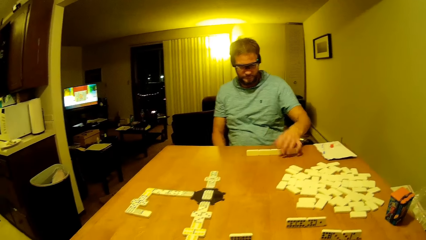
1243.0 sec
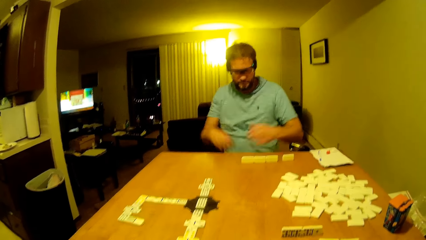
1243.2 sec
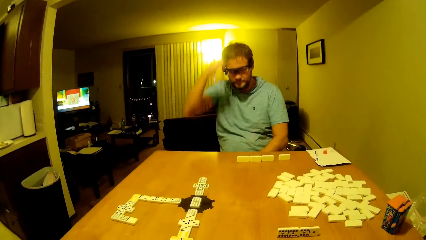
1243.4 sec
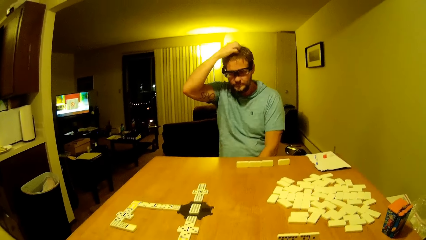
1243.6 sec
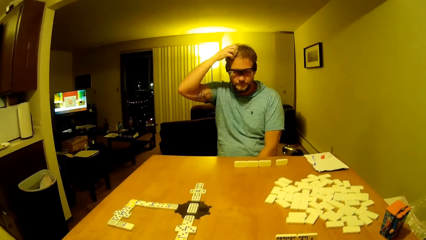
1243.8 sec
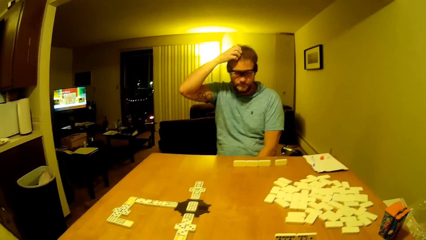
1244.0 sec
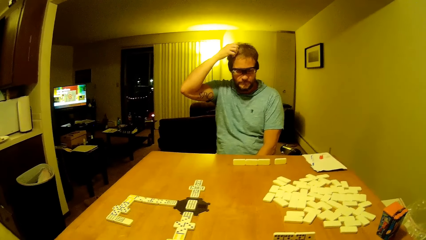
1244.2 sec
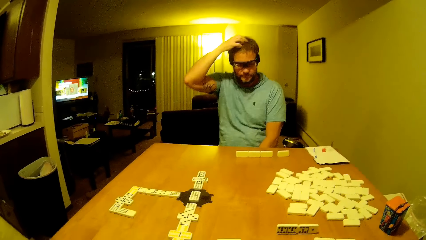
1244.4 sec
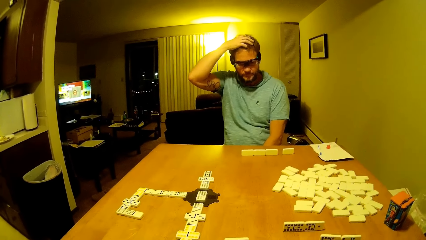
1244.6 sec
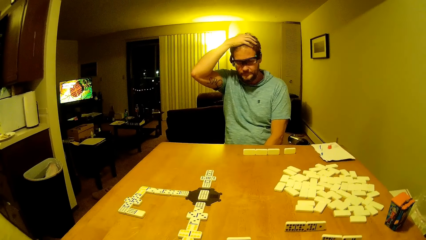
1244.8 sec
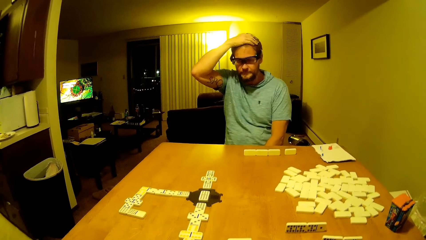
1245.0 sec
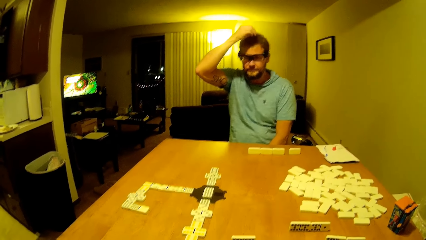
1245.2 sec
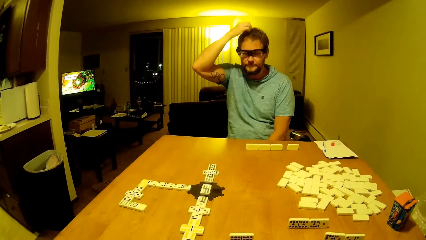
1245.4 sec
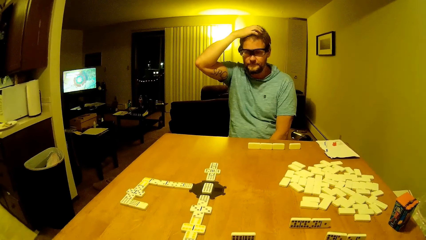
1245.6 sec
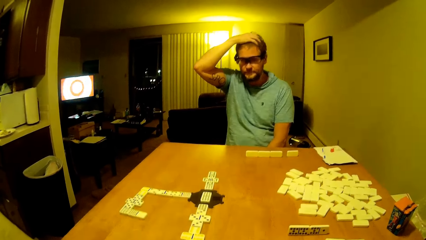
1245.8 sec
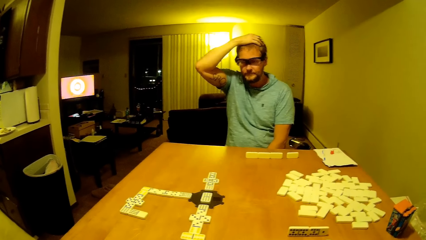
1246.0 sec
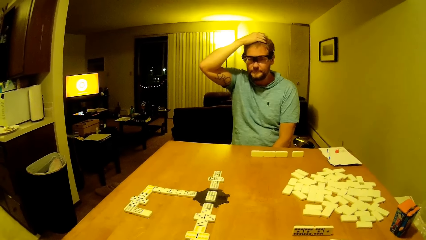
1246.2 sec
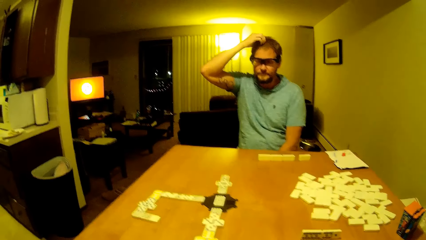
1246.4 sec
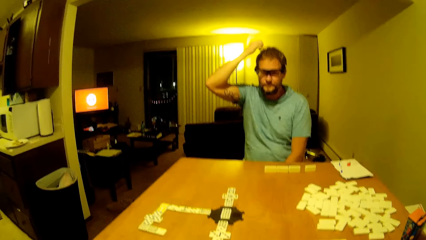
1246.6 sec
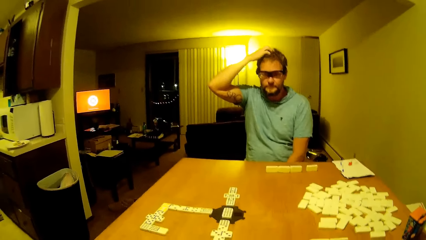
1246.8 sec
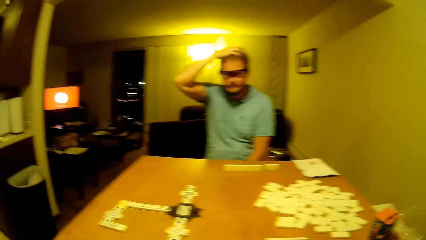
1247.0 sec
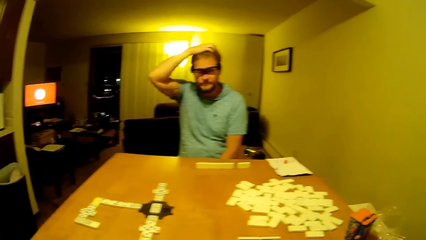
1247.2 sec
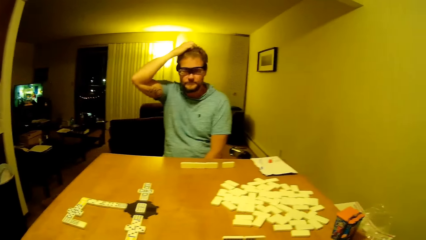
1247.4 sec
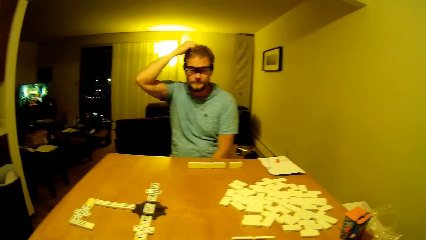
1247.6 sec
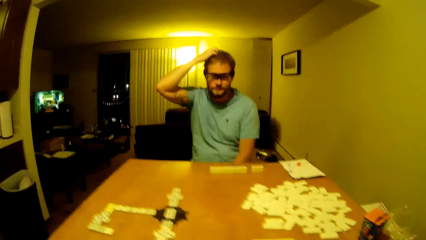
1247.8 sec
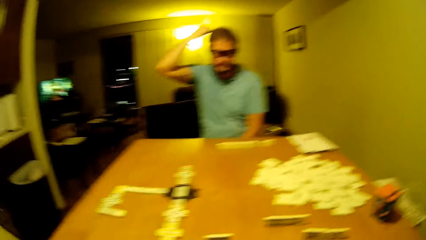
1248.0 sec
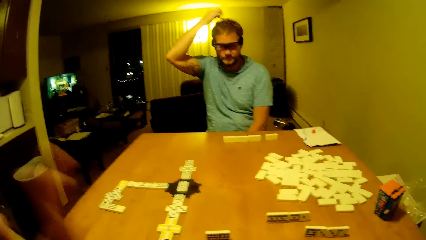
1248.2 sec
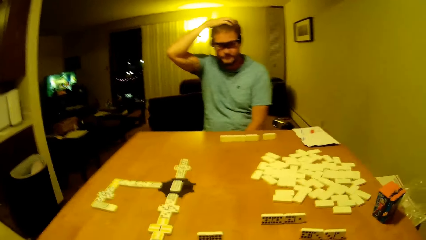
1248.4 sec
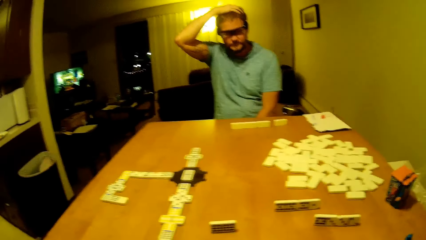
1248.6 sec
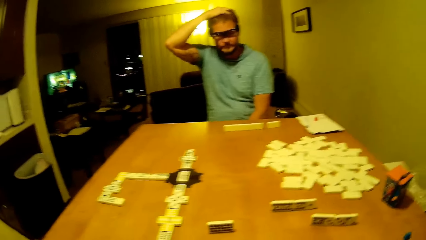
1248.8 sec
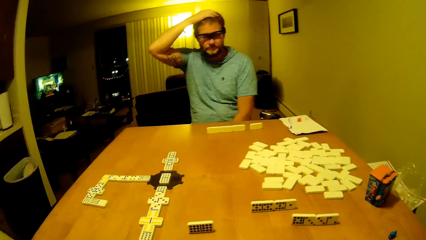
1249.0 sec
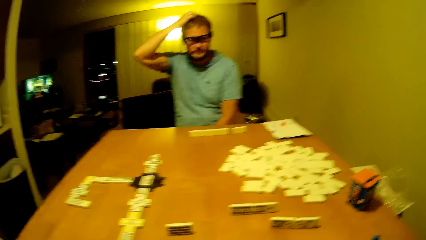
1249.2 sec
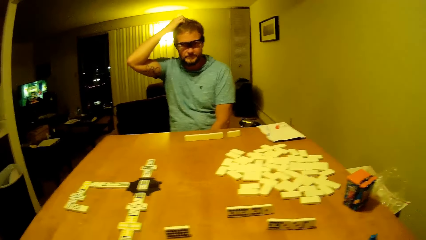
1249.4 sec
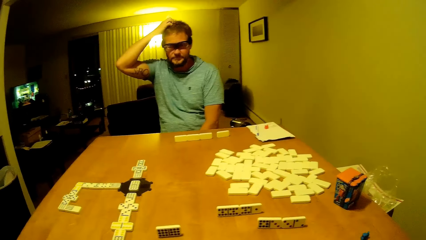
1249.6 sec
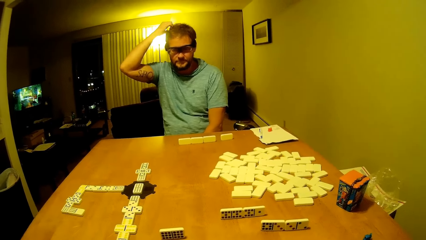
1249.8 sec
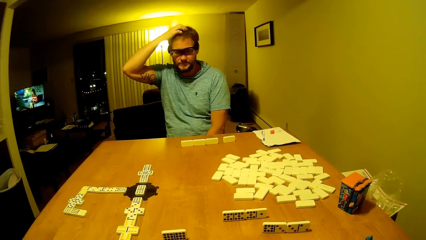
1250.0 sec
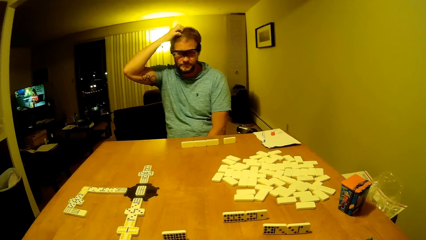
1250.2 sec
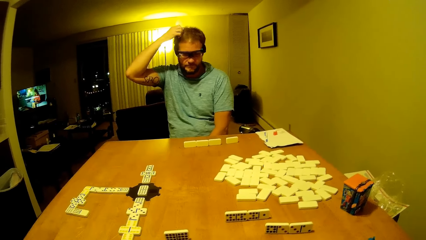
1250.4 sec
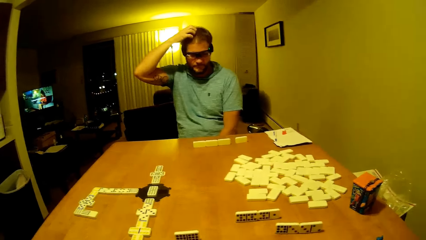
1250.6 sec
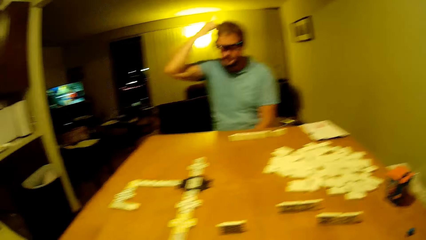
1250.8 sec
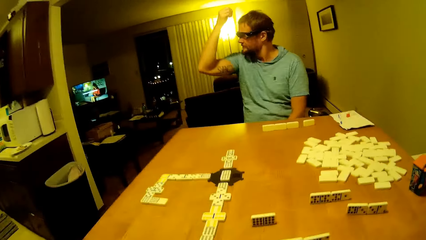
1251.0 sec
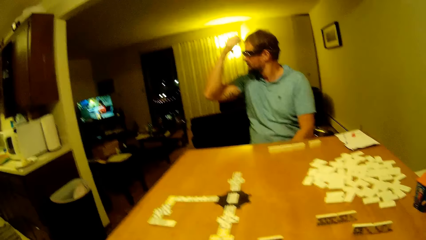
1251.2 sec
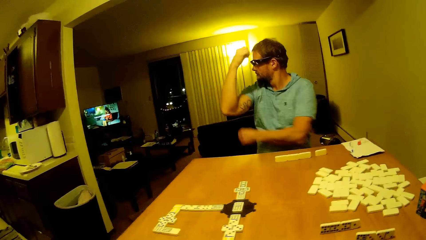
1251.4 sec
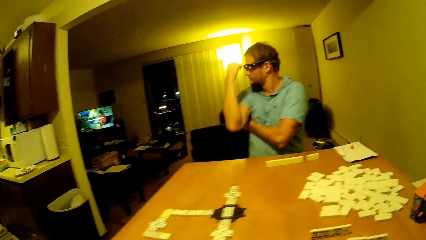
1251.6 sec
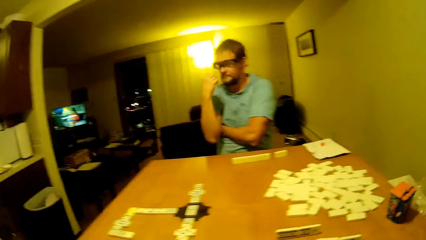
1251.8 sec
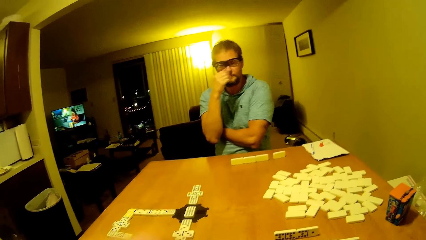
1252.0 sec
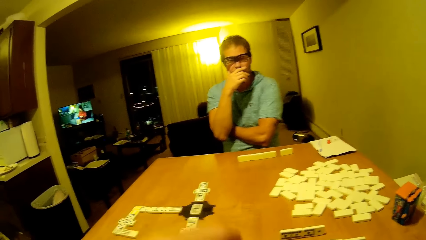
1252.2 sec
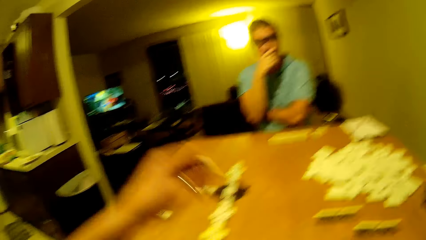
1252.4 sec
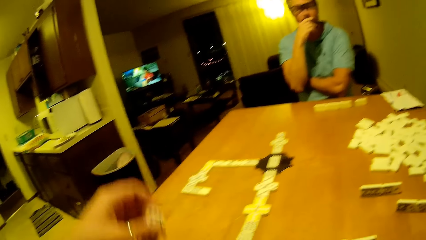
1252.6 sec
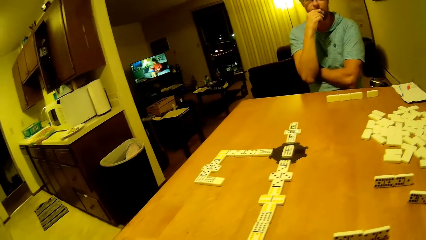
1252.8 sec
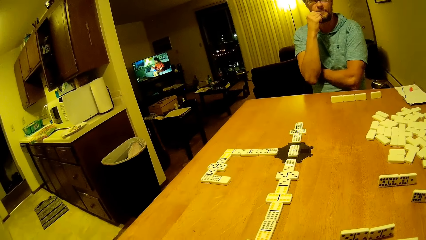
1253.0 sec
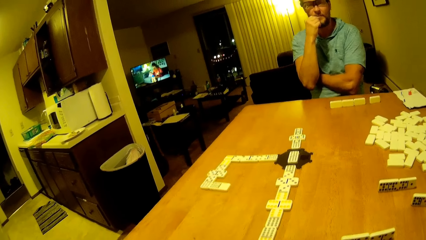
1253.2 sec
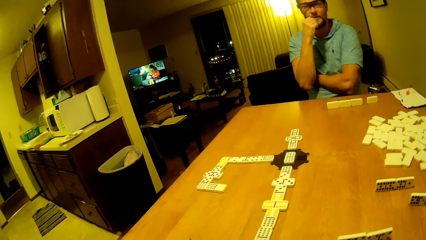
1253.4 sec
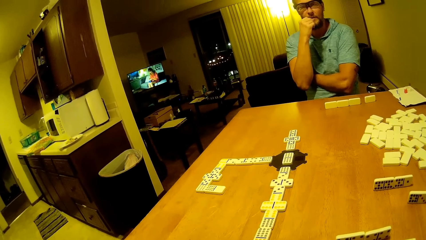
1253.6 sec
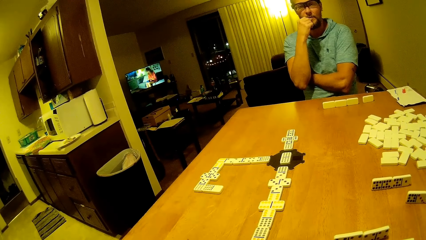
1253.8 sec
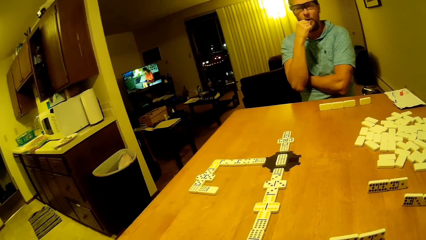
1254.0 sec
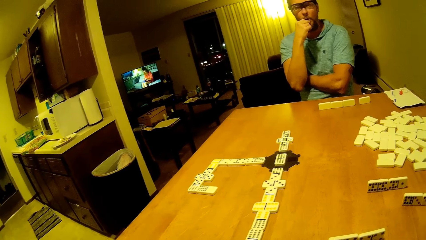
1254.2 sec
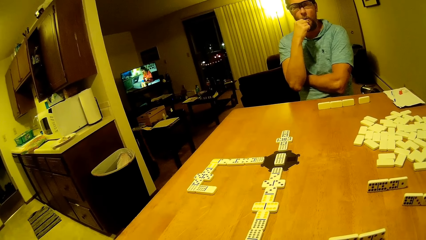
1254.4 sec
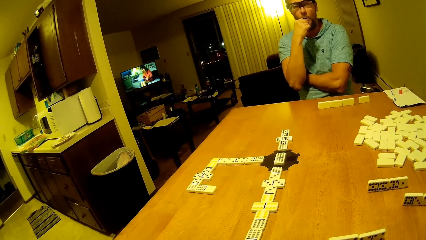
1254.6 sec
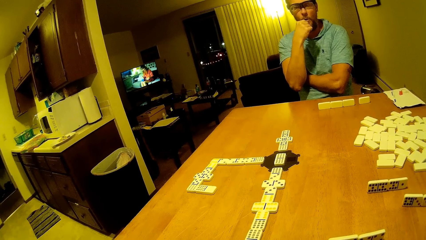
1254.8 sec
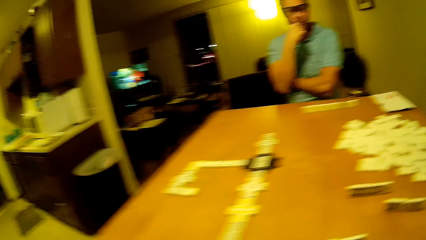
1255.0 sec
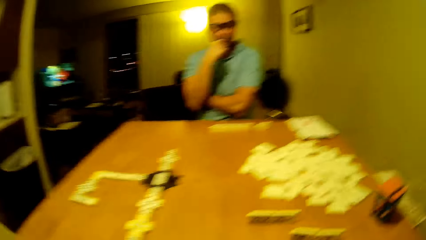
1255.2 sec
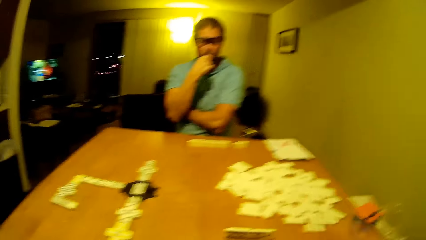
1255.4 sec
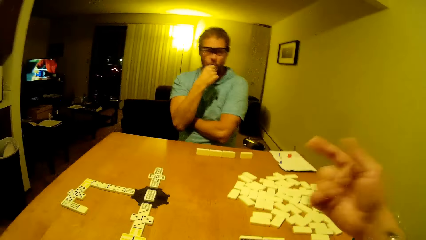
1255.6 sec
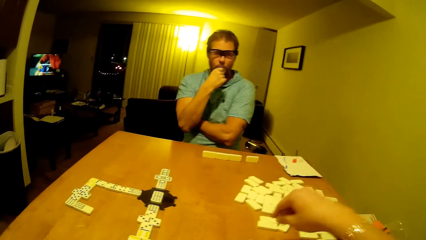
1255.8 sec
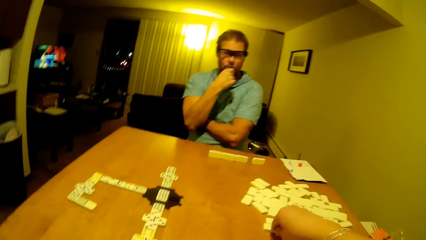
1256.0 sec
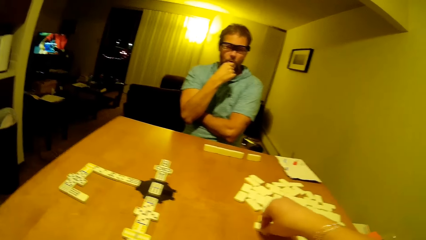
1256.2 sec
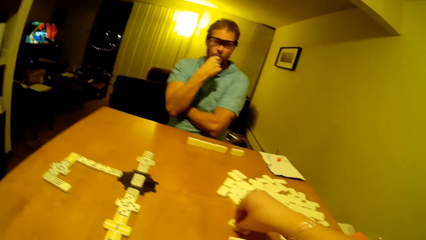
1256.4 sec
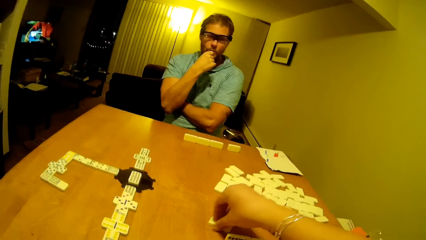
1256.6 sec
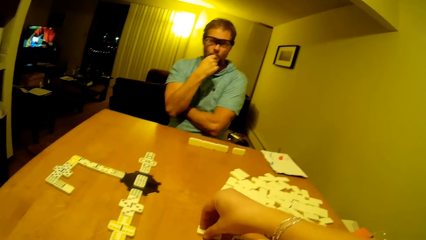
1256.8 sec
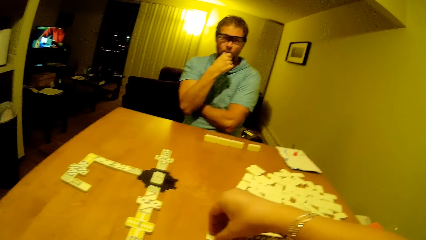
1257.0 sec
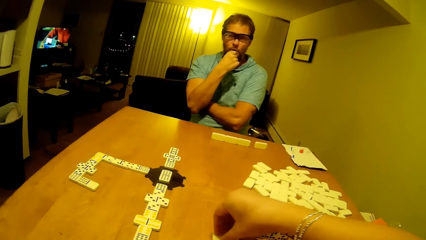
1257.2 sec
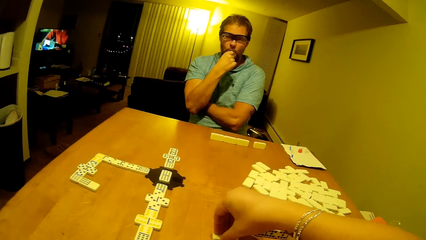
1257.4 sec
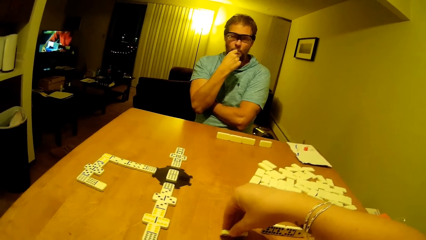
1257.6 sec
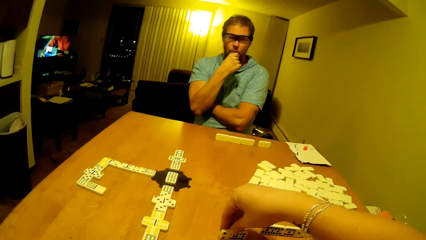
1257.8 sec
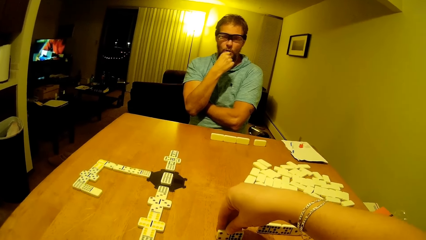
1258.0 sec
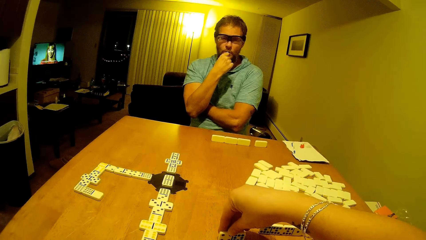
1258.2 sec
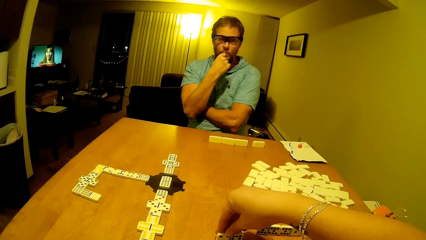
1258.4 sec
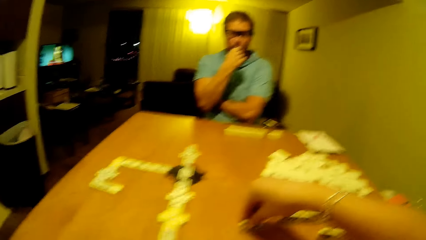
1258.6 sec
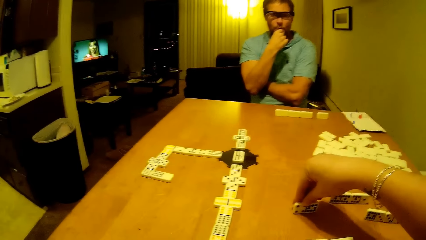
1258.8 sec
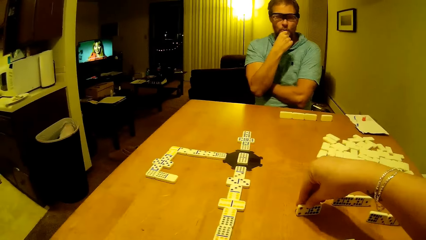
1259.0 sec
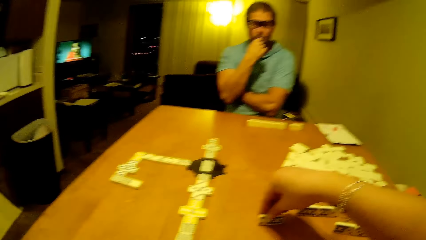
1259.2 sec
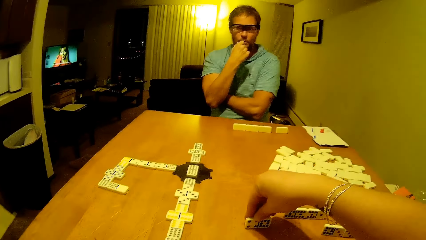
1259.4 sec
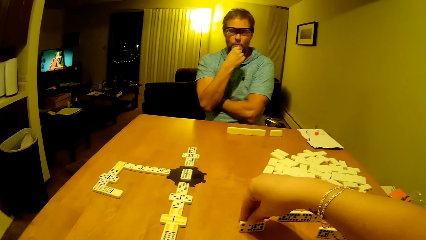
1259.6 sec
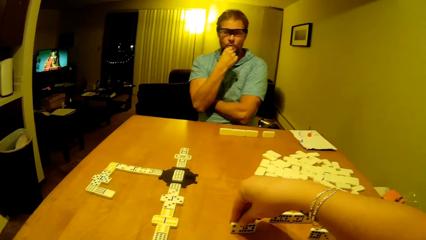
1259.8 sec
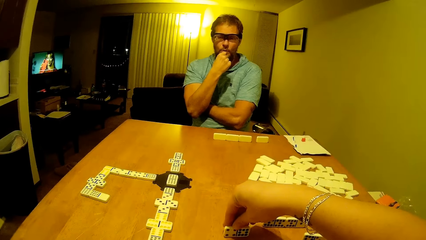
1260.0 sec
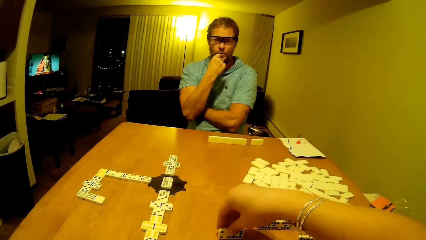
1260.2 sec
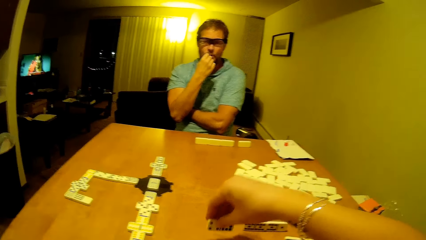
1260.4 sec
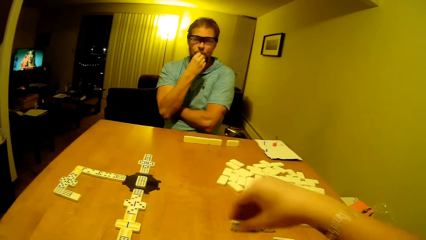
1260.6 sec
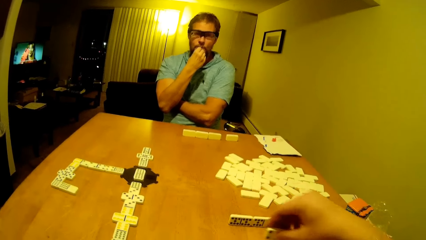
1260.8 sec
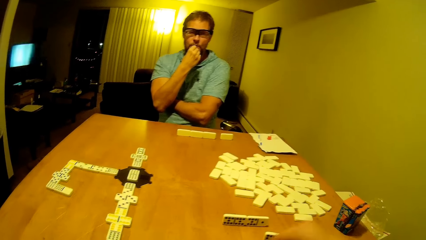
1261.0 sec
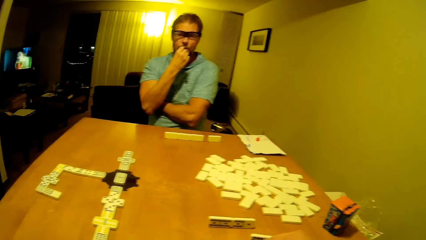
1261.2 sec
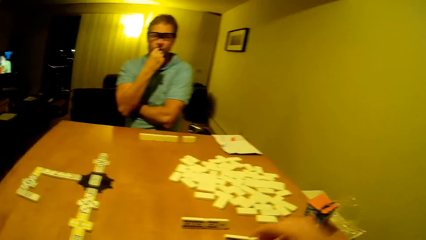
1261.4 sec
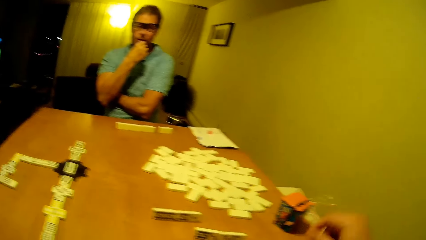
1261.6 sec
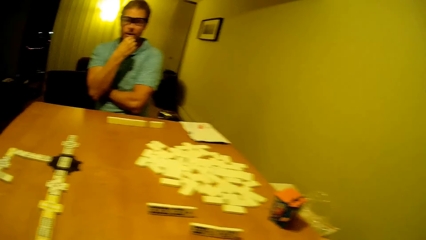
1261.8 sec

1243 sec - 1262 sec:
The man arranges his piece. He rubs his head. He scratches the head. The camera wearer lifts a hand up and eats a snack. The man puts his hands together, turns to the television, and turns to the table. The camera wearer lifts a hand up. The man touches the beard. The camera wearer picks up the dice and lifts a hand up. They arrange the piece.
